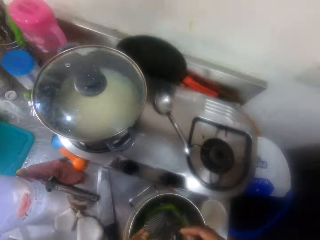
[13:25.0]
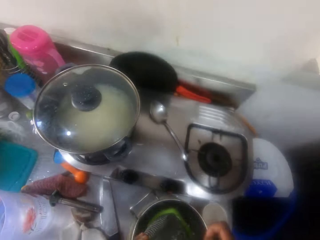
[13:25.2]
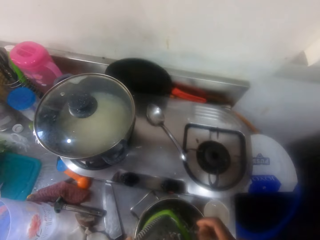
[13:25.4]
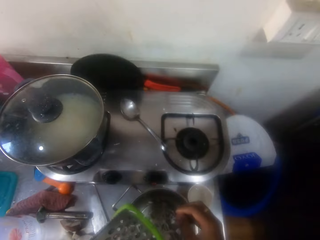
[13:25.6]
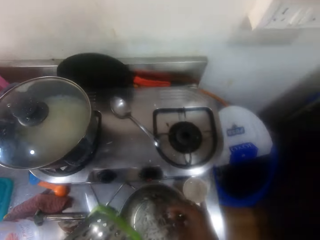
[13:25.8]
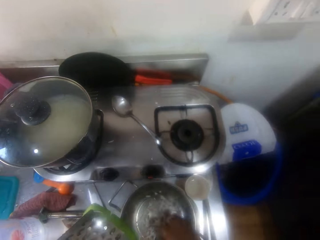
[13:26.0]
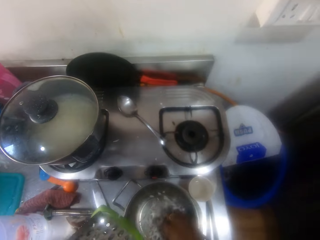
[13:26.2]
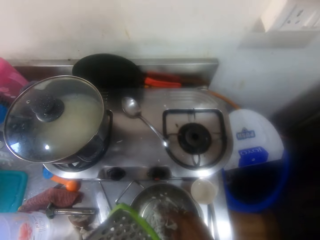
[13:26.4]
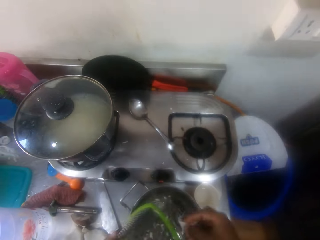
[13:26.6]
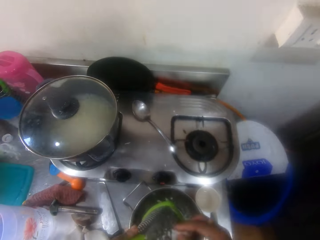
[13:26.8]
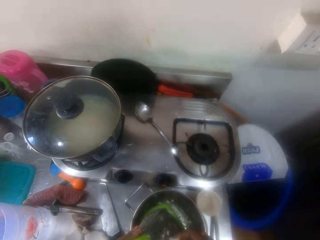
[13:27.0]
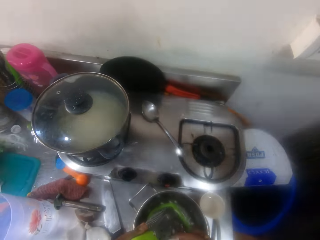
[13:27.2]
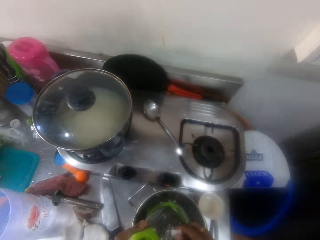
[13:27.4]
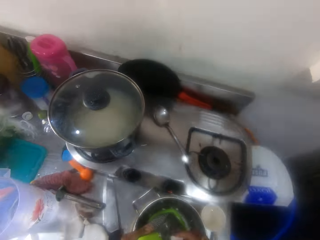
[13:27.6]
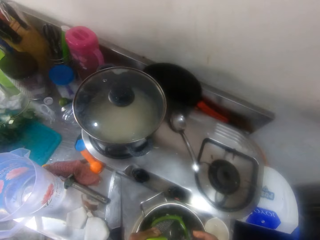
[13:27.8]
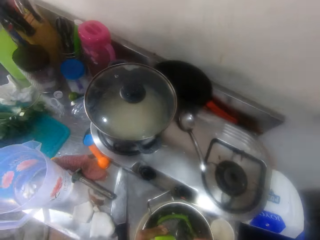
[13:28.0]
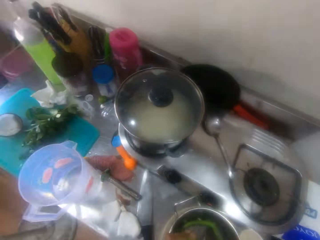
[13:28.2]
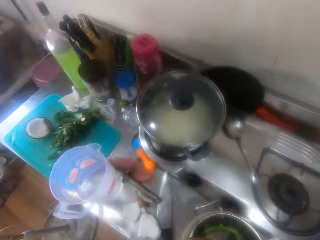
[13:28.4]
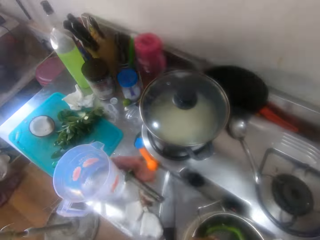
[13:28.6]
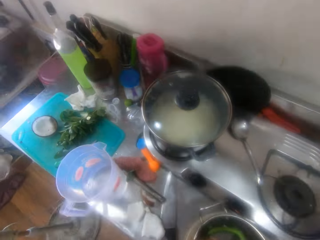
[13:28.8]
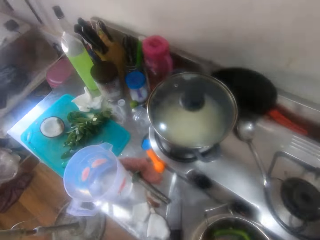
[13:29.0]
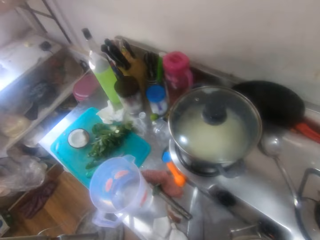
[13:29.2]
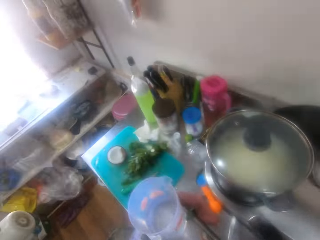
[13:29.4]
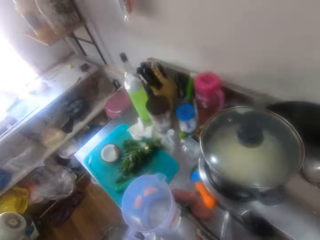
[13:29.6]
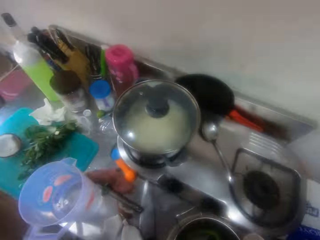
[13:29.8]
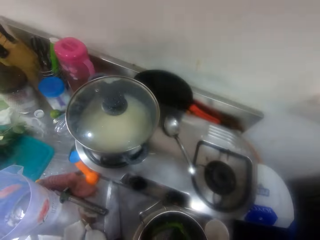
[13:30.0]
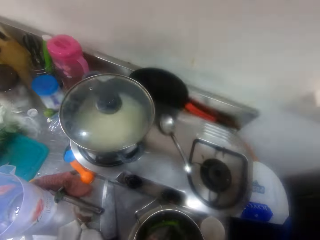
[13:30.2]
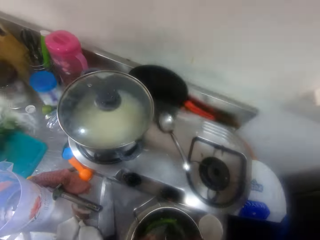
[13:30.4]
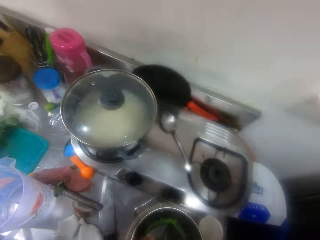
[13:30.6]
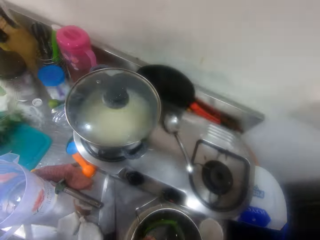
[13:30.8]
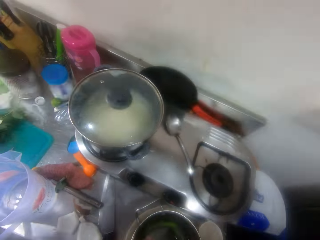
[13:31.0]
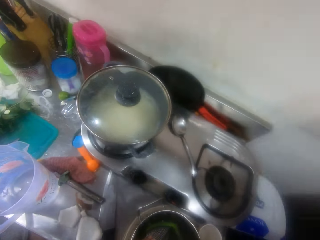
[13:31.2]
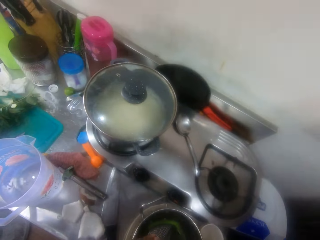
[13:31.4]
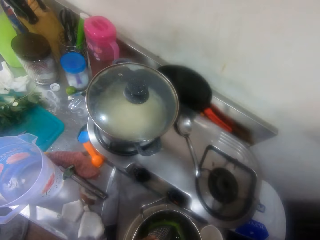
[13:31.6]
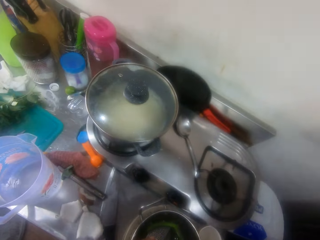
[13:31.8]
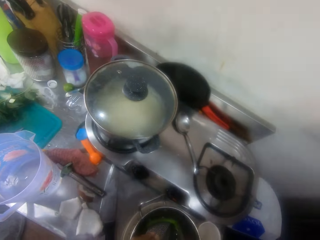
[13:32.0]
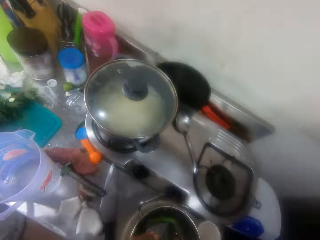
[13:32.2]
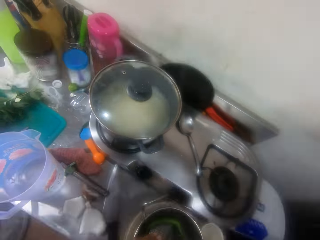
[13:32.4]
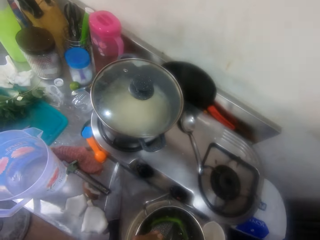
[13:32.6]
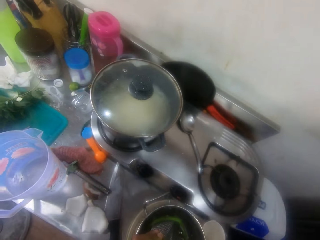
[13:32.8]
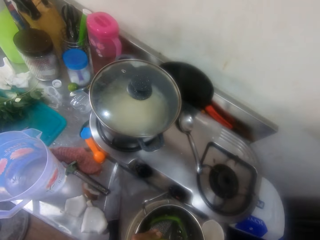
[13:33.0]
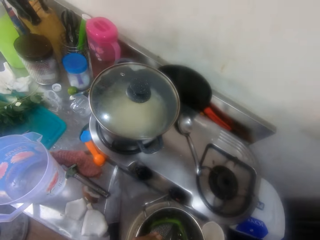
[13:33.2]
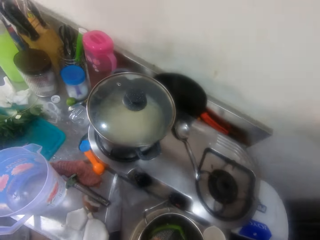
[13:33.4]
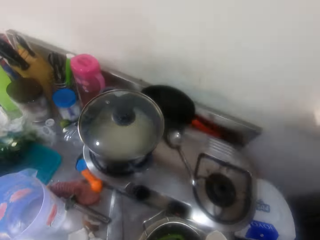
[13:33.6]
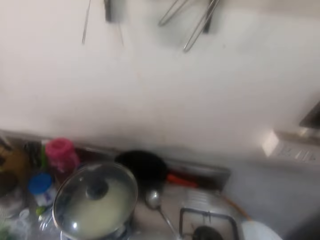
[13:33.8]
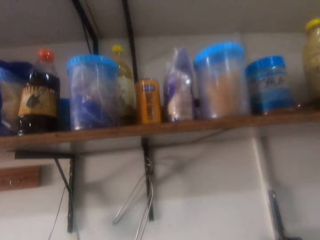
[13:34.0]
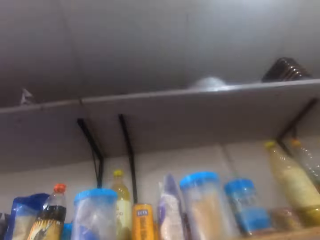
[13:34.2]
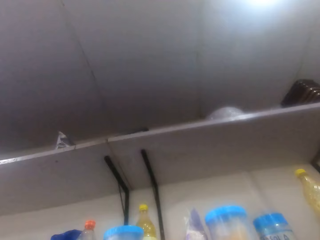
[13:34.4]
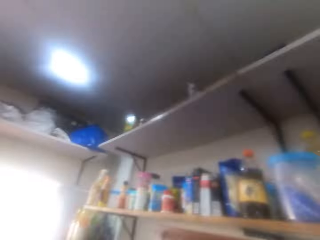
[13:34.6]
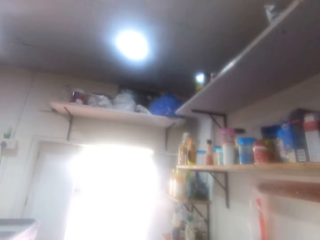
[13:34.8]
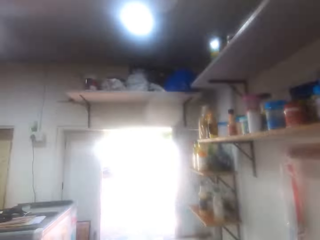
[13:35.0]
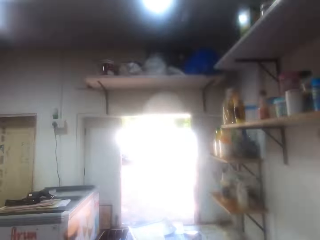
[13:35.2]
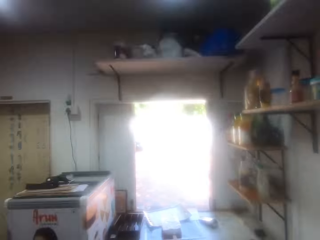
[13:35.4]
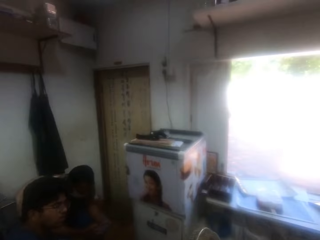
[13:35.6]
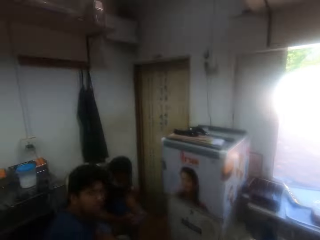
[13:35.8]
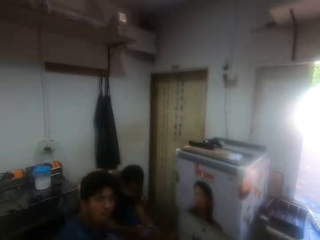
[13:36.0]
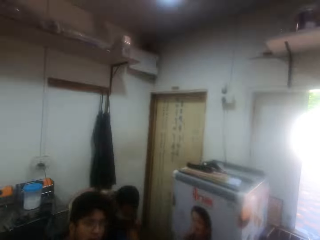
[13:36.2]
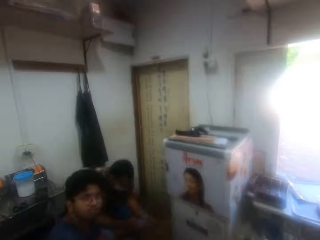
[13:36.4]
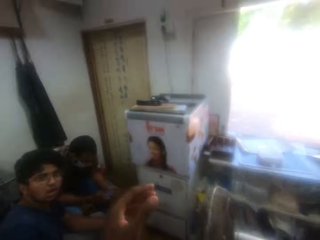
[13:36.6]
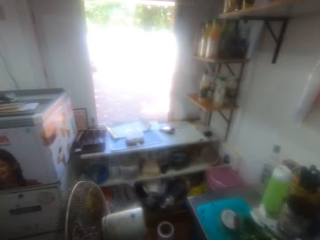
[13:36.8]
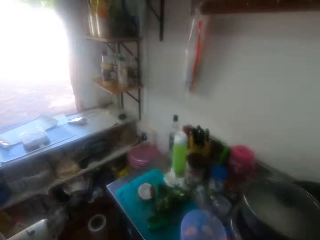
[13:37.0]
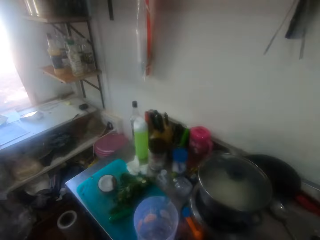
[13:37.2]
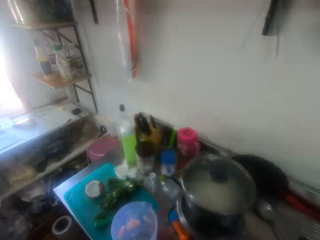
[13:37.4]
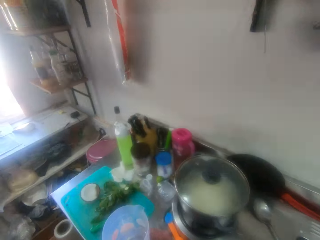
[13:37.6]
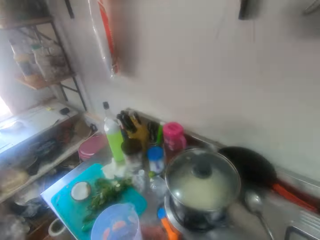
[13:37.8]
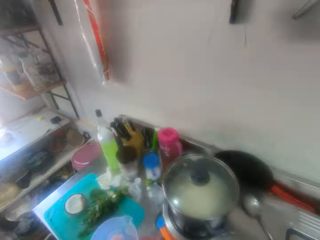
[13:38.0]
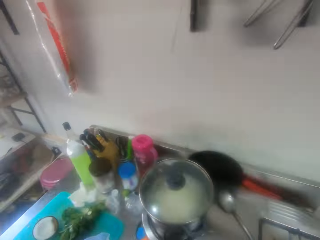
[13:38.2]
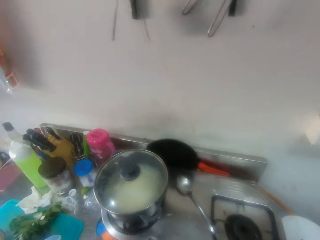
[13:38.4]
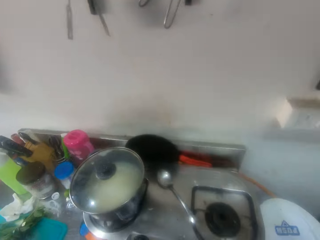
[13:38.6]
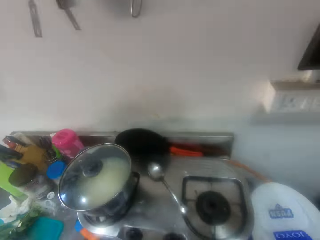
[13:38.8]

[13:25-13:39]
The camera wearer picks up the coconut from the pan. They grate the coconut with a grater. They look around. They grate the coconut with the grater. They look around the kitchen. They look around the kitchen again. They interact with a person. They look at others. They look around. They look at the kitchen top.

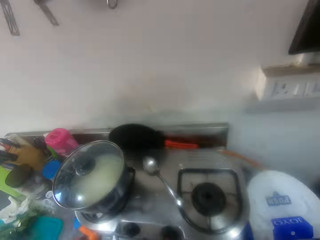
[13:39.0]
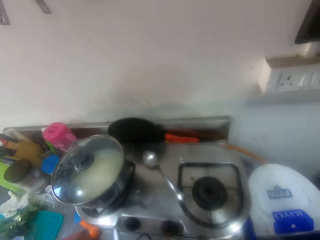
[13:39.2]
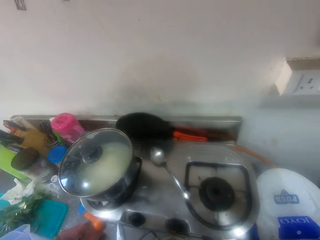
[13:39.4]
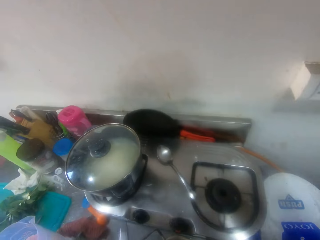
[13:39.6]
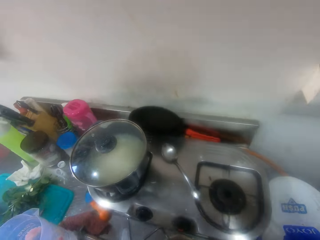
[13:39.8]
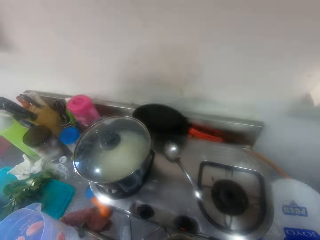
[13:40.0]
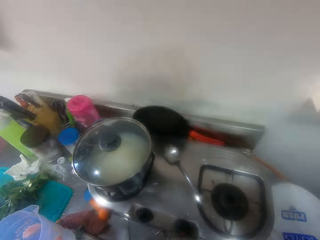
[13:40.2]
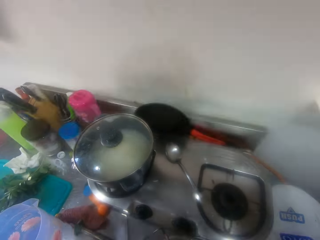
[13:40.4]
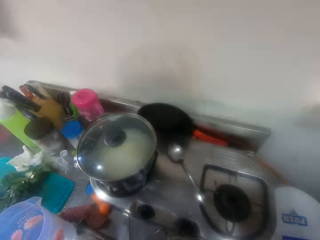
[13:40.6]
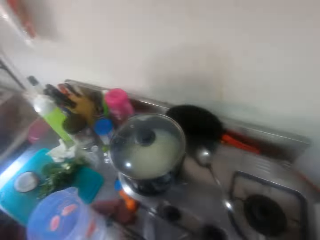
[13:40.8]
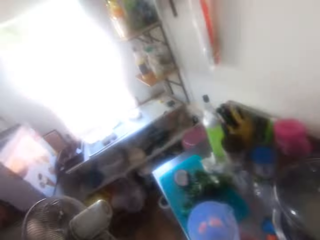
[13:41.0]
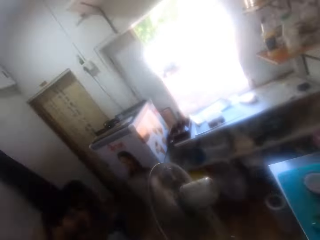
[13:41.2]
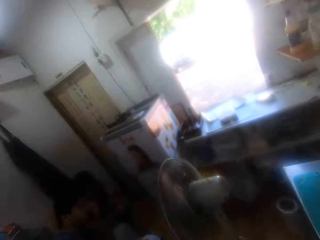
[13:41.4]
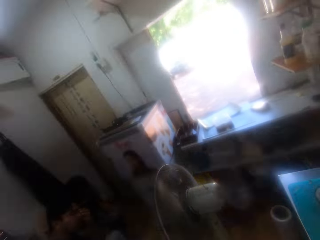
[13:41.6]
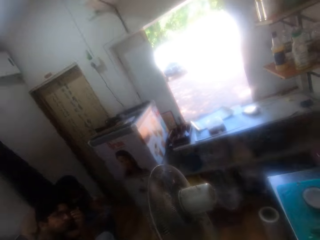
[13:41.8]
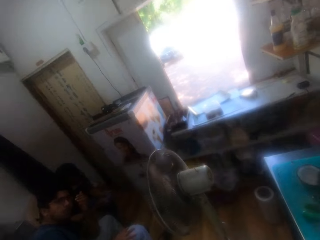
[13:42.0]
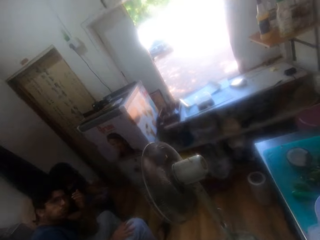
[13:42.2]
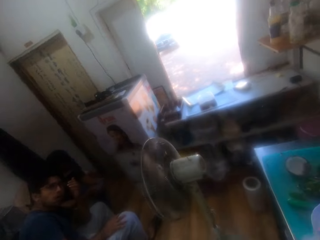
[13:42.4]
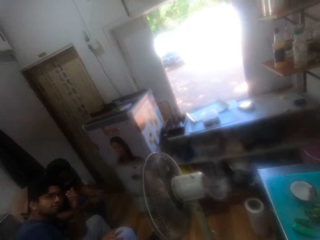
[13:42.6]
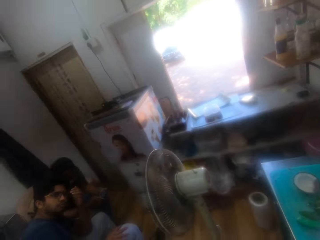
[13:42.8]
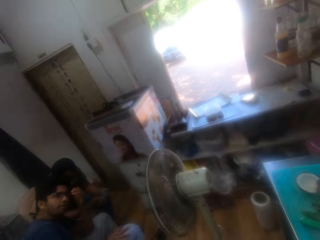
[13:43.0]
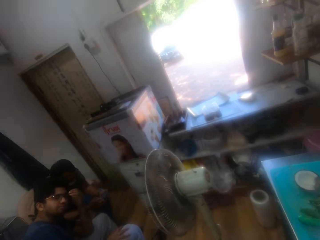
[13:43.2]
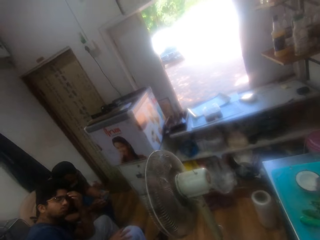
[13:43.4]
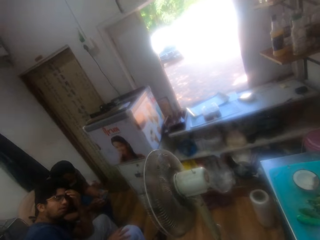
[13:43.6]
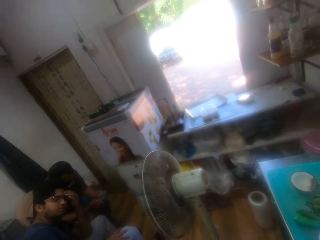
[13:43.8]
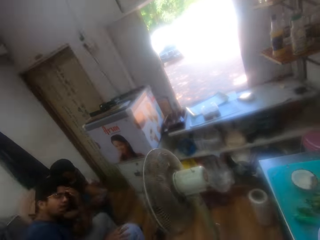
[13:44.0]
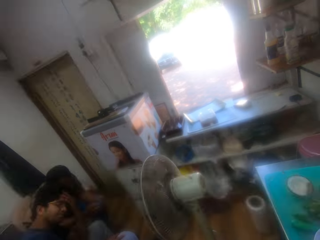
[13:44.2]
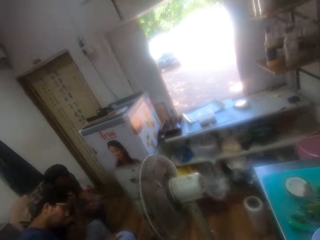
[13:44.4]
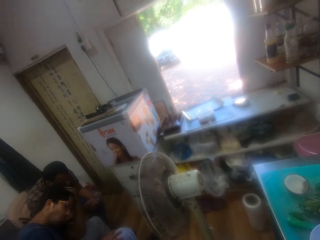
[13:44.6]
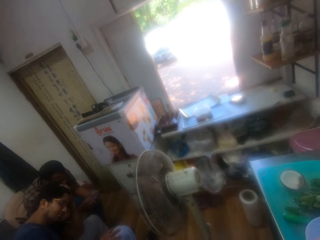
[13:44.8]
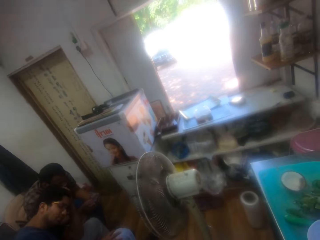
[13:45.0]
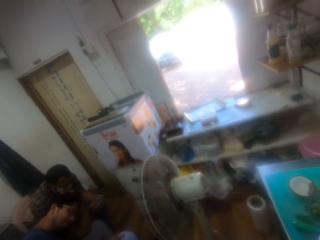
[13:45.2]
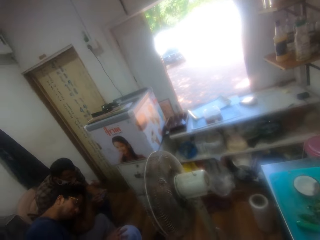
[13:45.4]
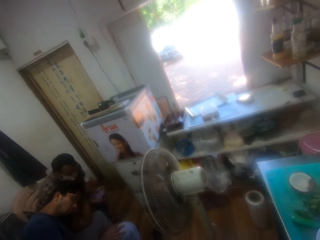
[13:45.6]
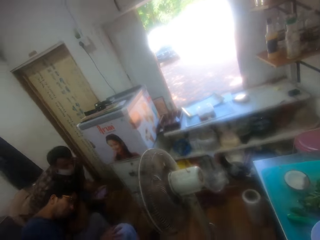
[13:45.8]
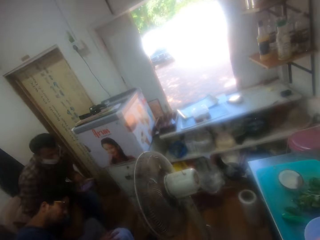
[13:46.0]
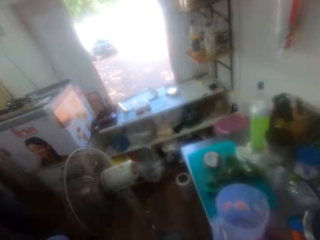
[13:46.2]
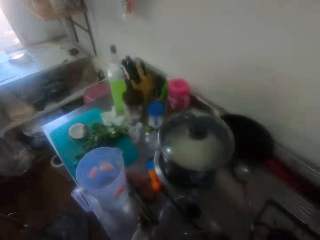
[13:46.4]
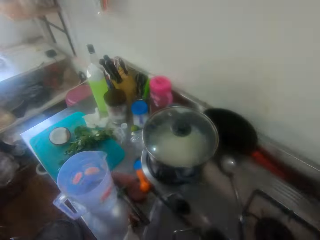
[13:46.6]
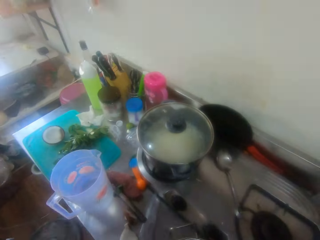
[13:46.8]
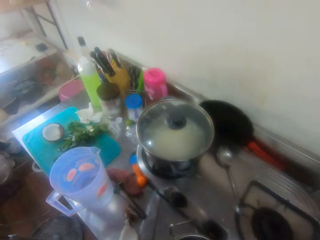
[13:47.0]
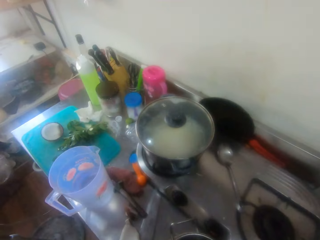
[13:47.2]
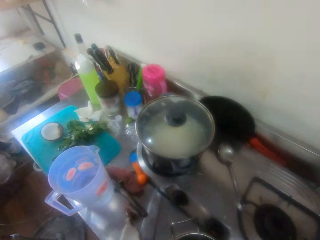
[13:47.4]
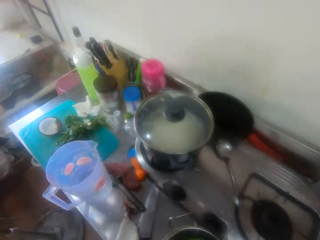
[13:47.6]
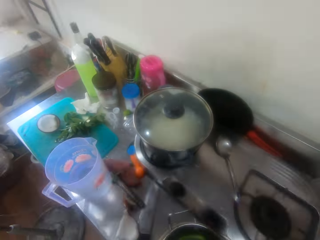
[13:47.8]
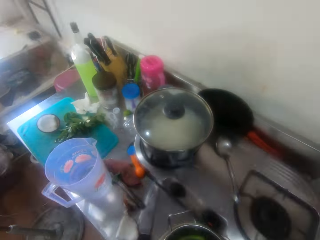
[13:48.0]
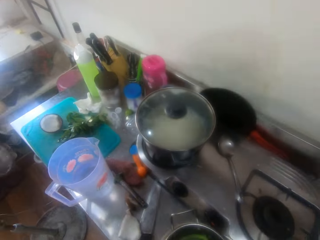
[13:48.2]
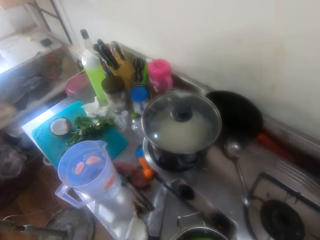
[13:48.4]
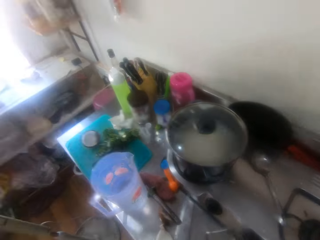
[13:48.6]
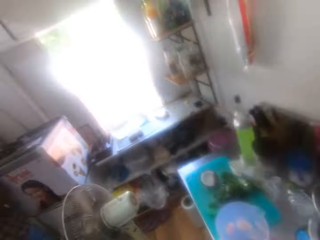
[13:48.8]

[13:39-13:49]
The camera wearer interacts with a person. They grate the coconut with a grater. They look around. They grate the coconut with the grater and interact with the person. They look at others. The person stands up from the seat in the kitchen. The camera wearer turns around in the kitchen.
